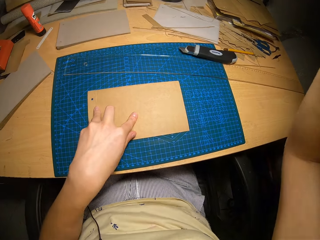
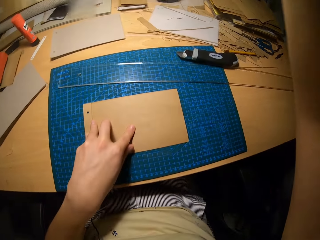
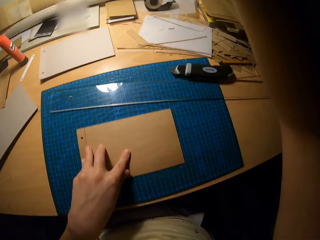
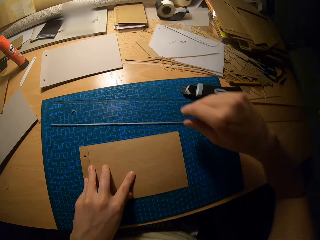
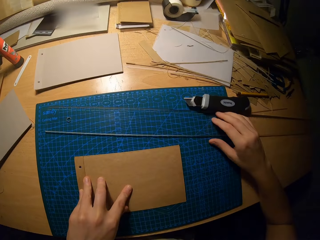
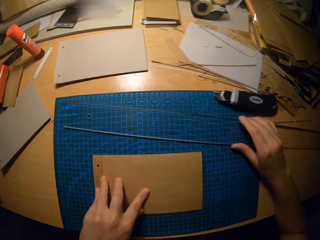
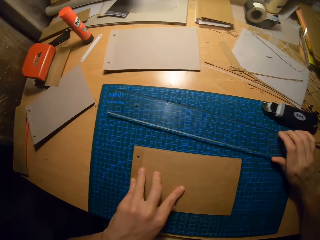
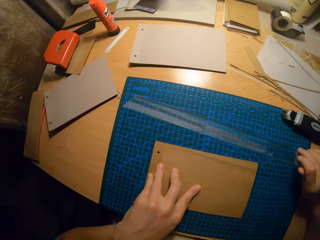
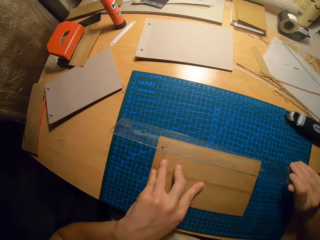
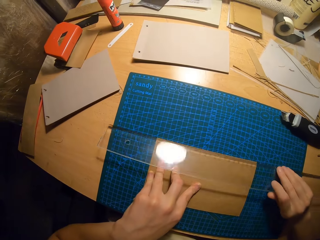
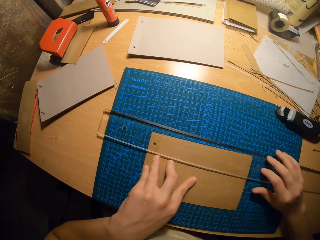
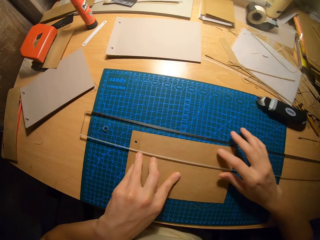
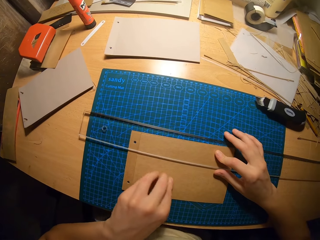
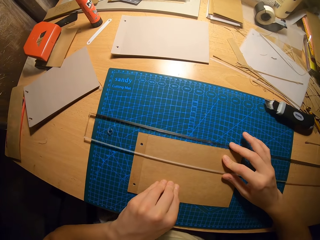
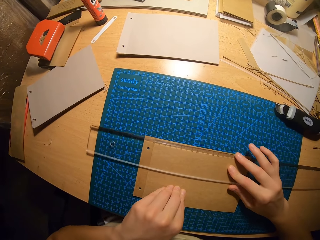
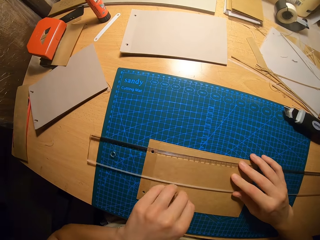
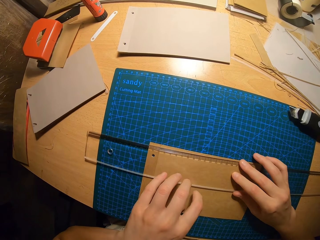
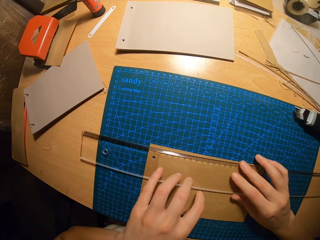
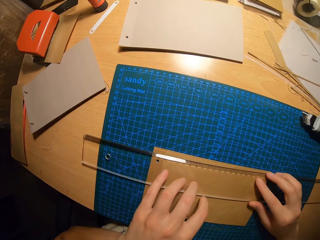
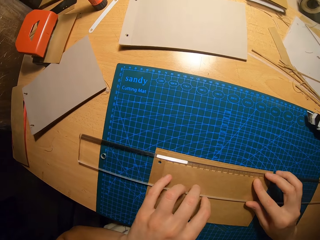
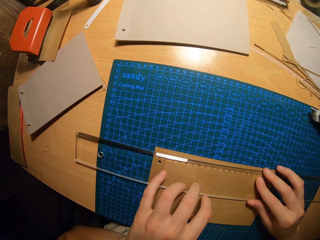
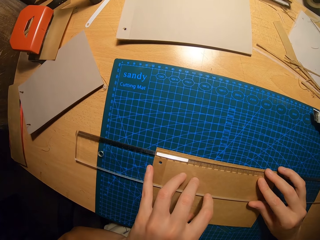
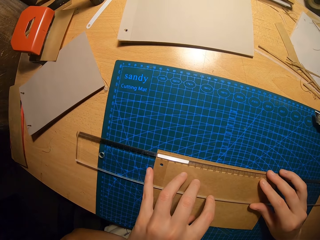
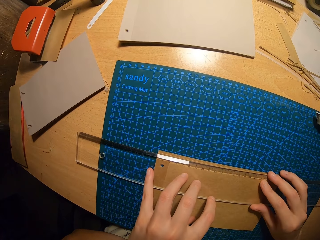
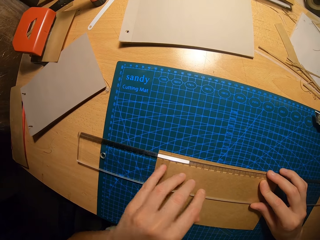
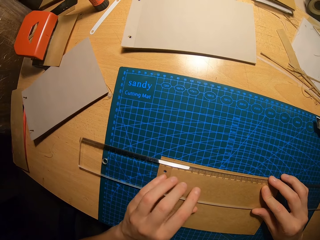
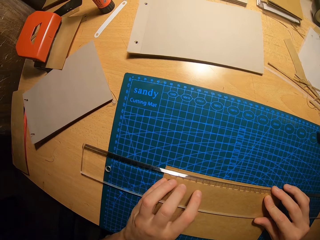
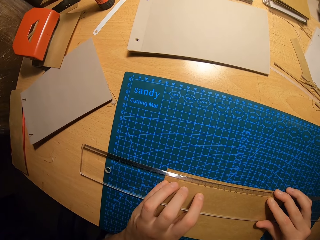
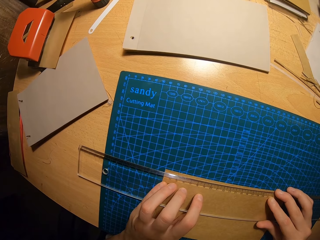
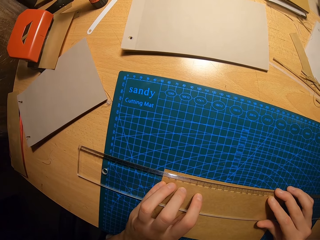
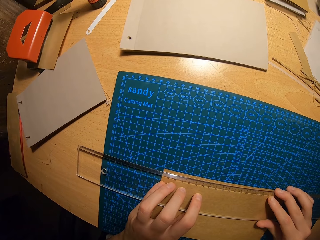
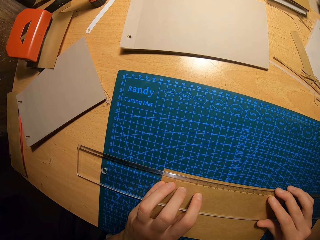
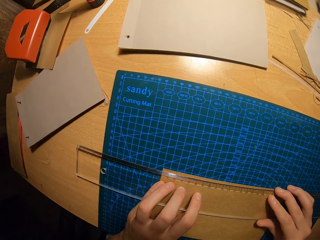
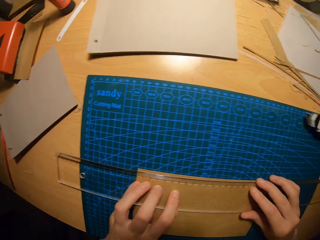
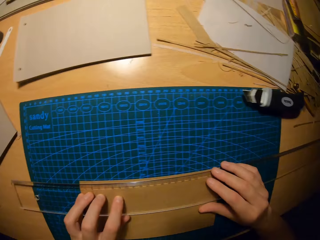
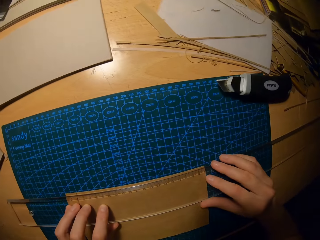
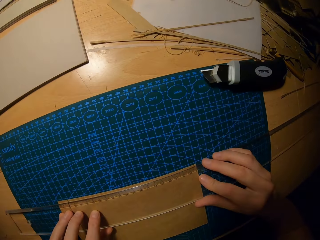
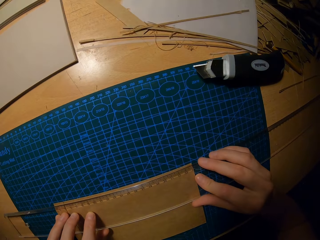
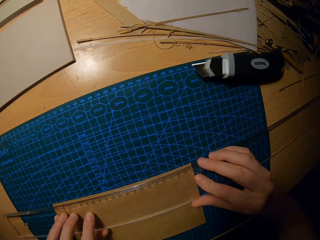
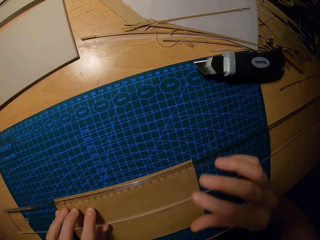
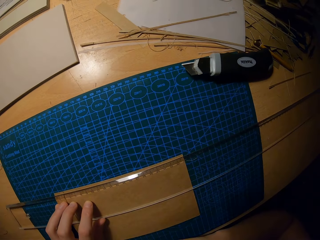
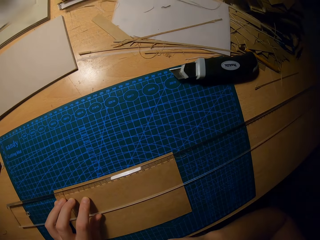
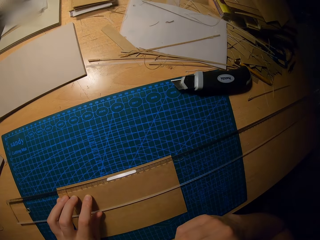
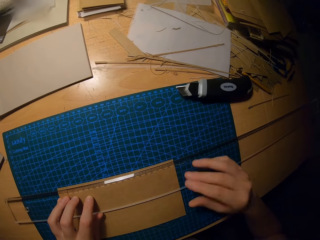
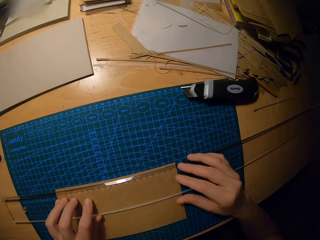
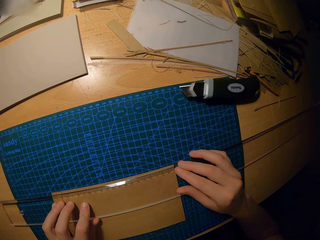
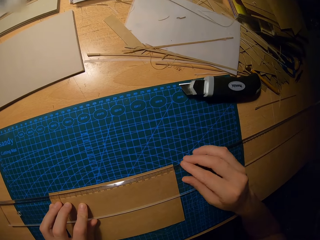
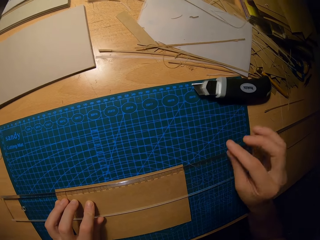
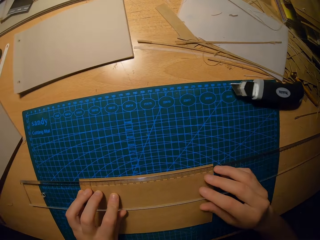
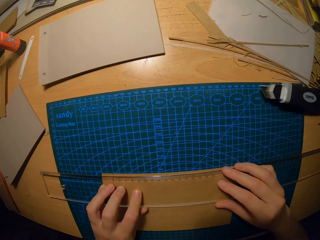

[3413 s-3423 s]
The camera wearer moves the light stand on the floor with their right hand. They pick up the ruler on the table with their right hand. They place the ruler in their right hand on the cardboard or manila paper. They measure the cardboard with the ruler. They hold the ruler on the manila paper with their hands.

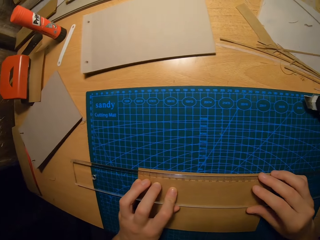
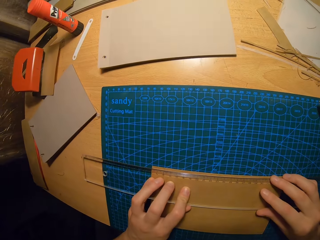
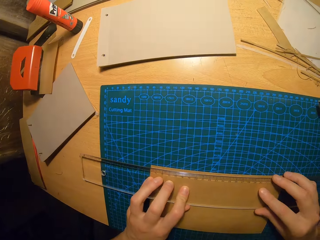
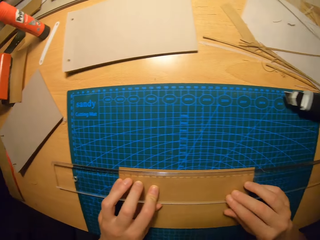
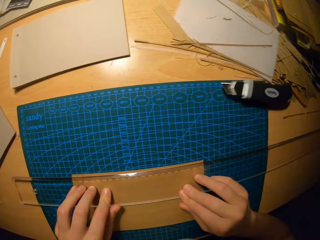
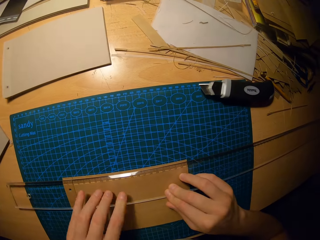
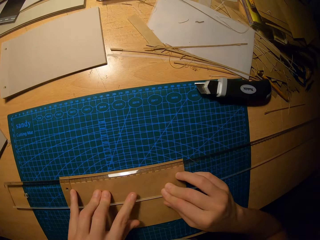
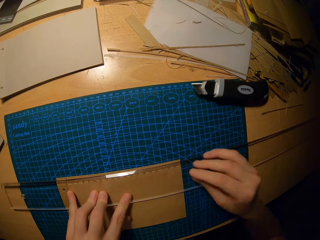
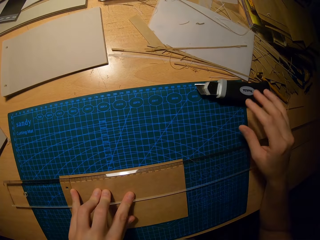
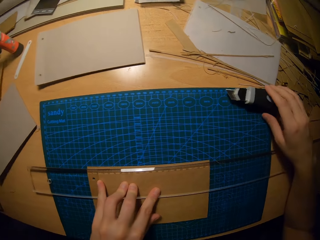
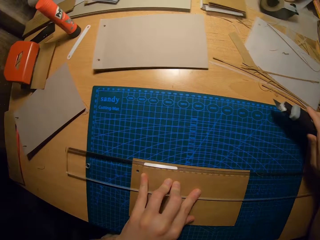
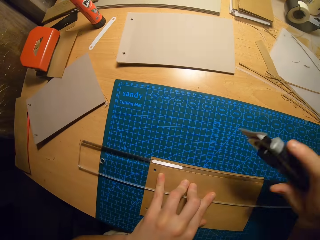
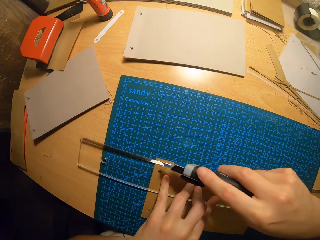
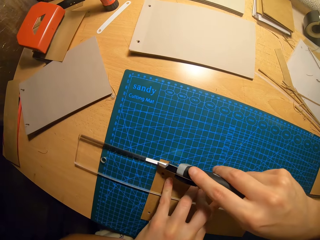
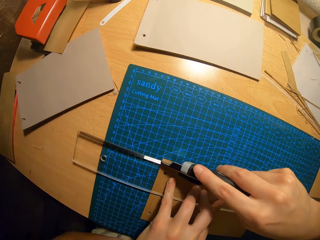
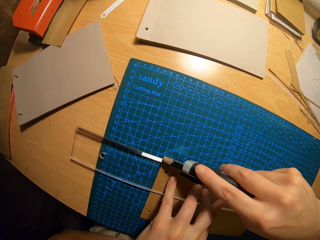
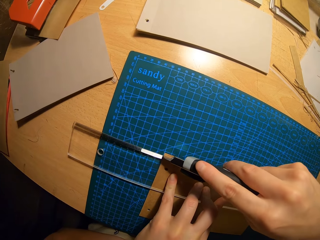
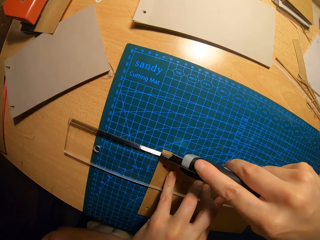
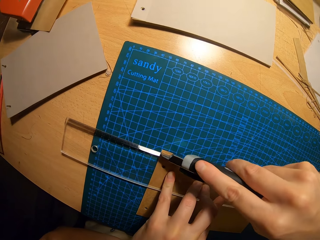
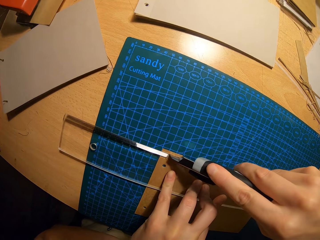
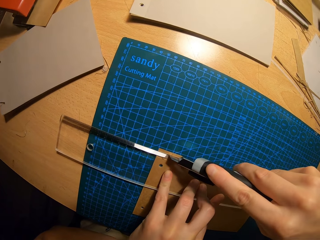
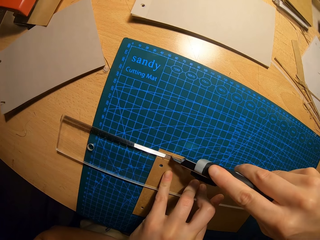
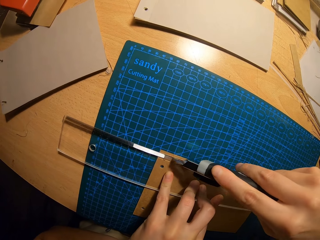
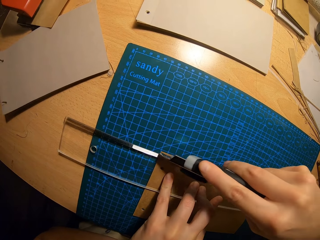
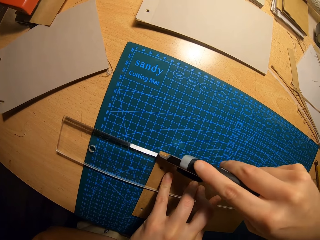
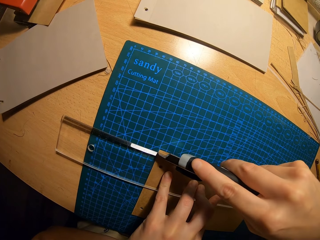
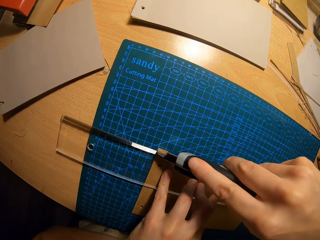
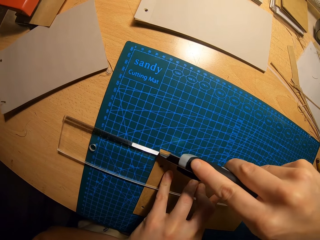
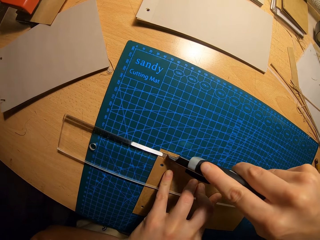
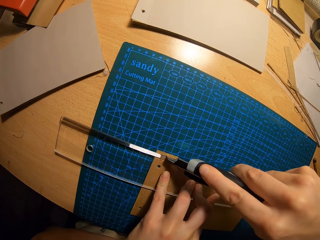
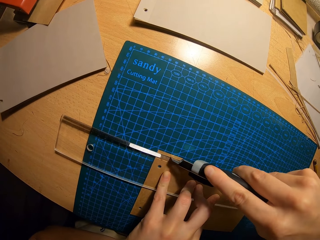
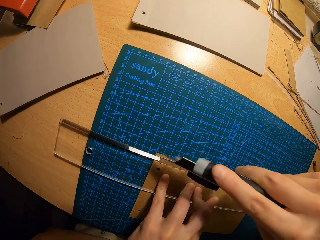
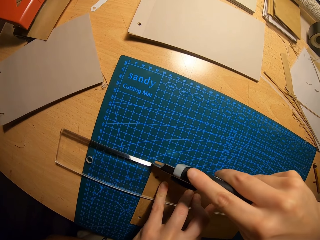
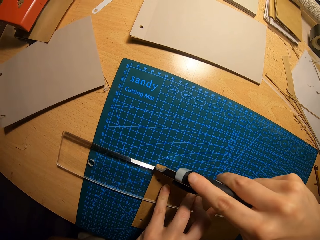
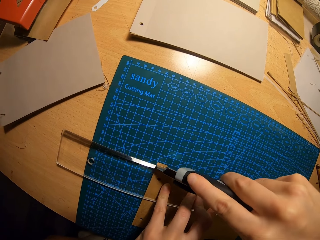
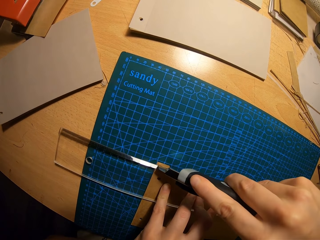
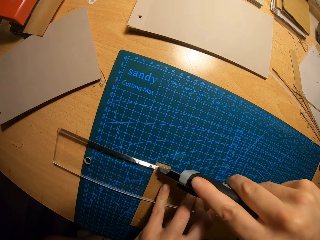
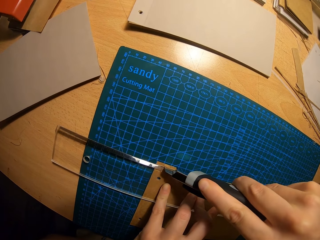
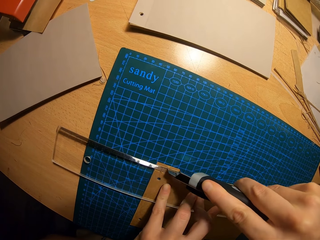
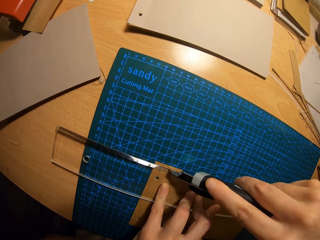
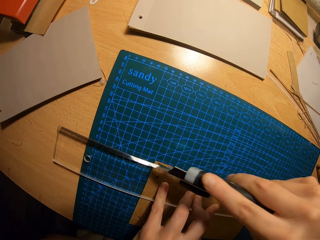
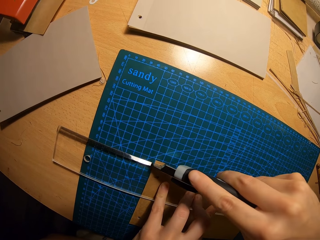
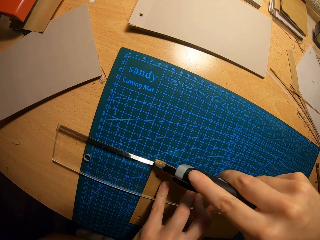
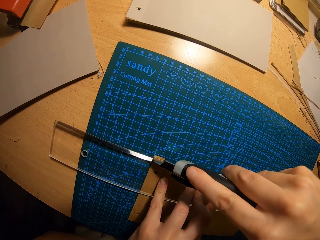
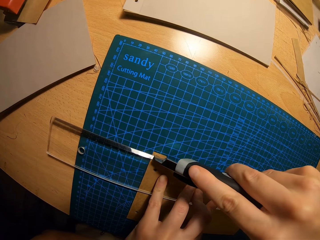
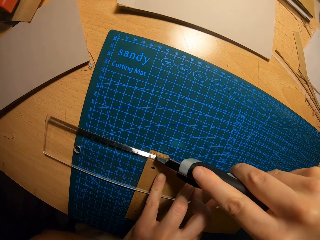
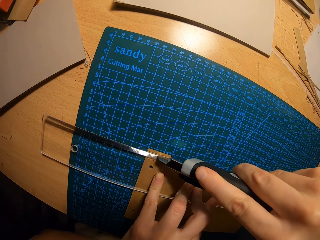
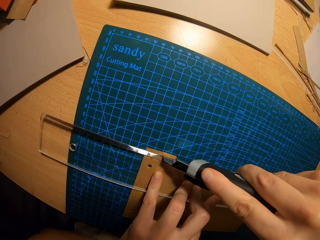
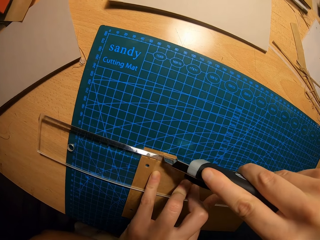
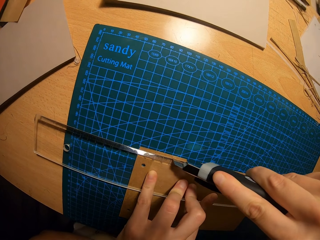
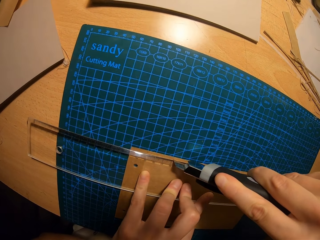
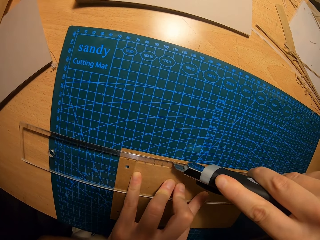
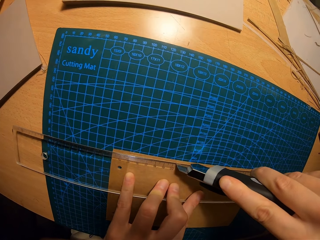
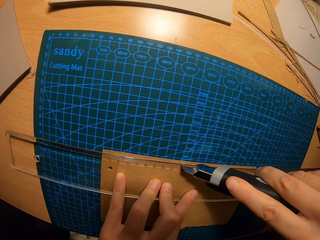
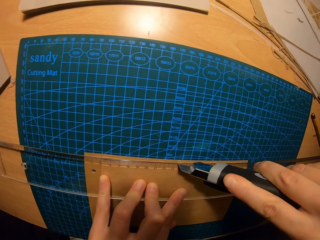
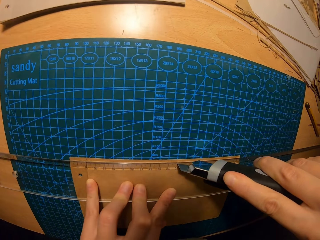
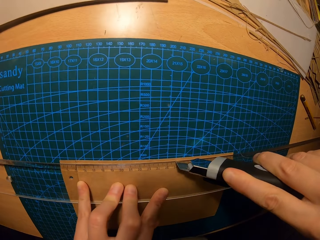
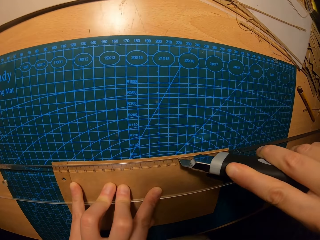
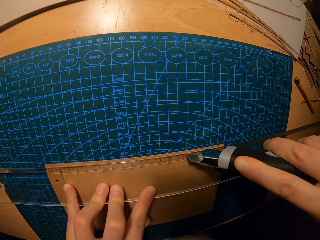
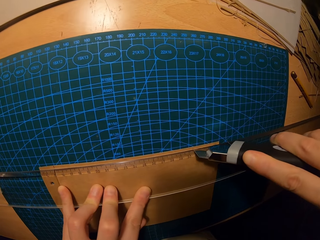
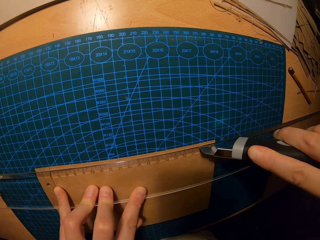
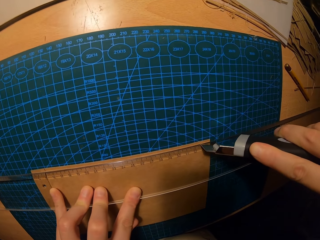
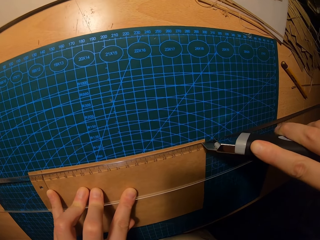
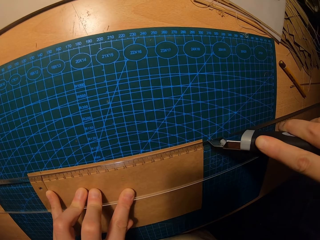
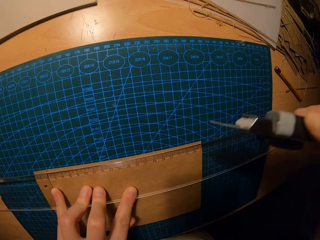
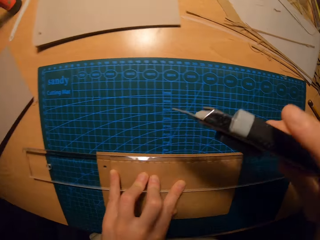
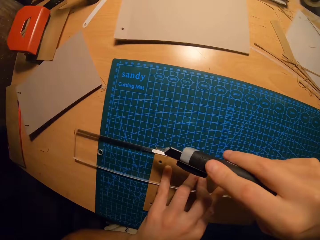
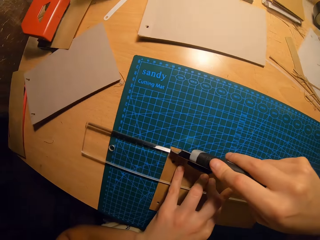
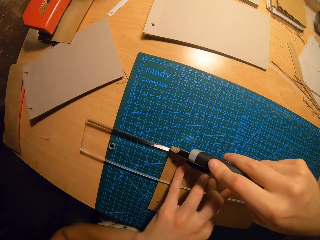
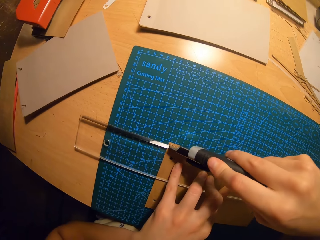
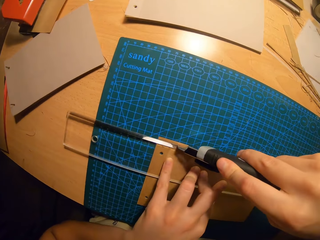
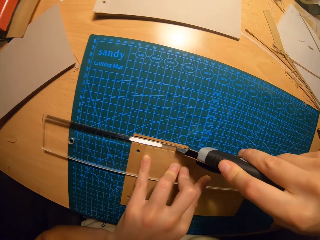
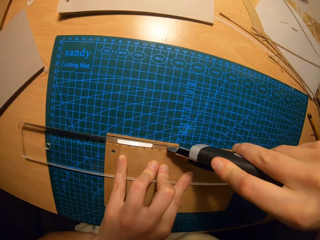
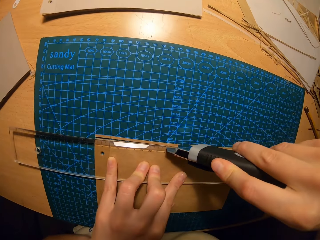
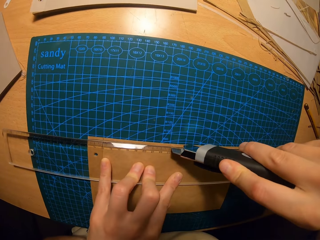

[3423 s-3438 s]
The camera wearer picks up the utility knife on the table with his right hand. He cuts the cardboard with the utility knife in his right hand.
